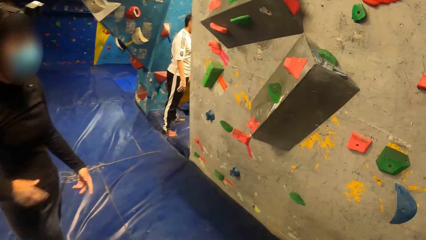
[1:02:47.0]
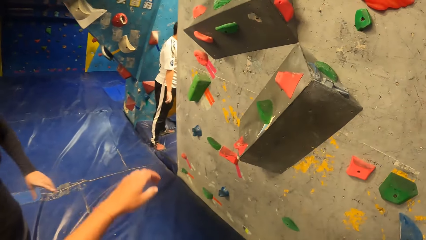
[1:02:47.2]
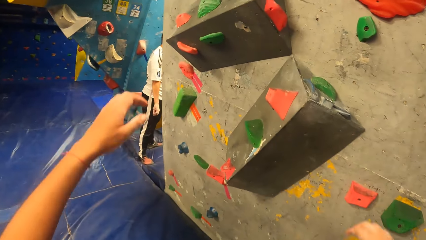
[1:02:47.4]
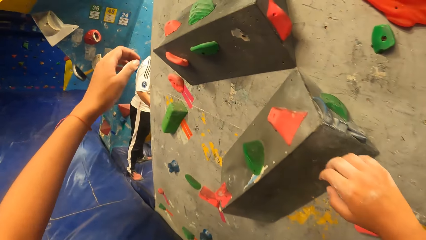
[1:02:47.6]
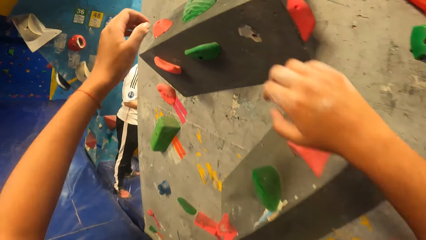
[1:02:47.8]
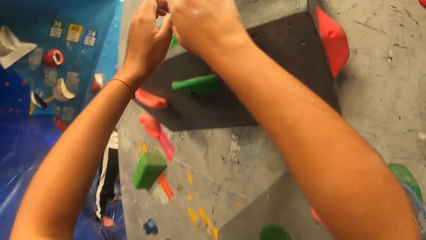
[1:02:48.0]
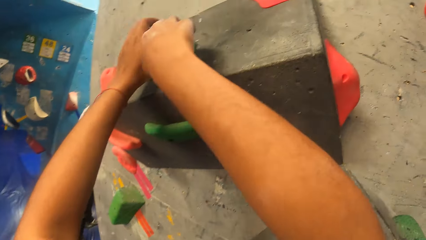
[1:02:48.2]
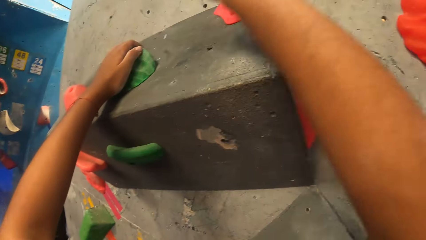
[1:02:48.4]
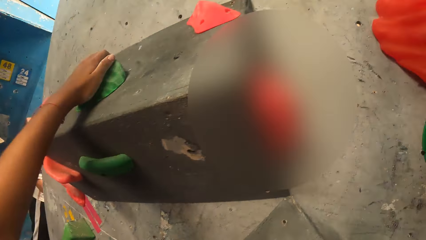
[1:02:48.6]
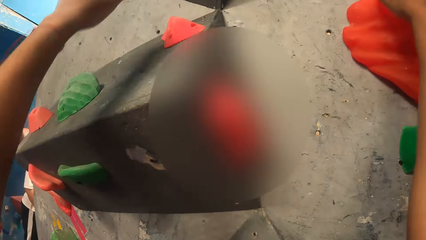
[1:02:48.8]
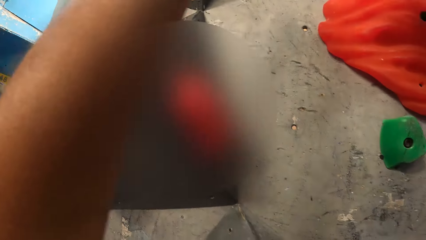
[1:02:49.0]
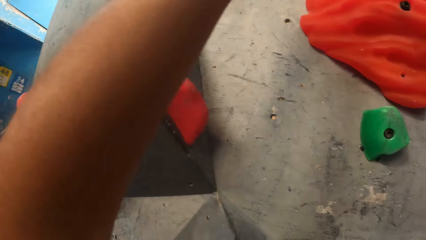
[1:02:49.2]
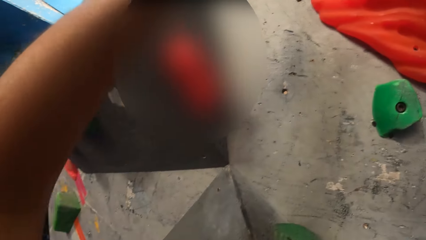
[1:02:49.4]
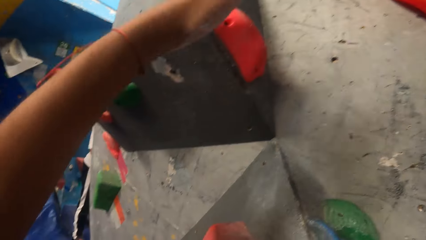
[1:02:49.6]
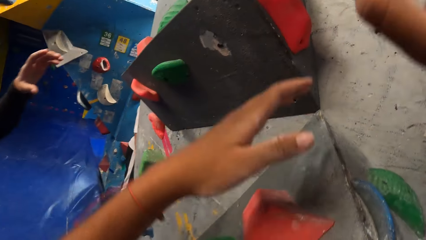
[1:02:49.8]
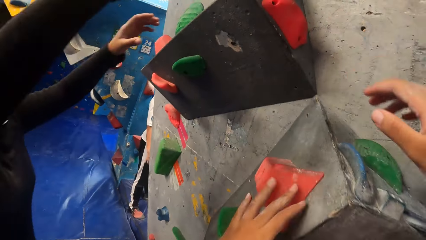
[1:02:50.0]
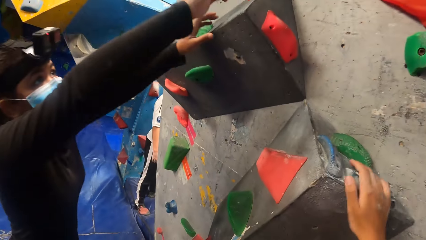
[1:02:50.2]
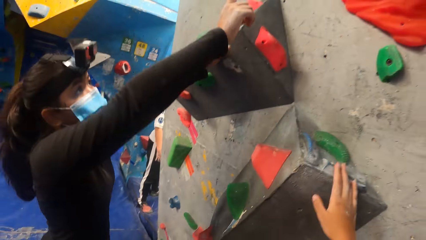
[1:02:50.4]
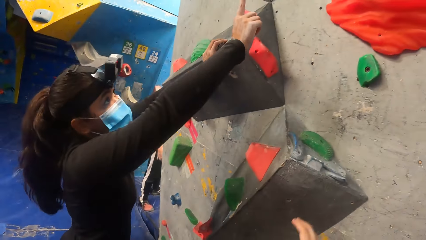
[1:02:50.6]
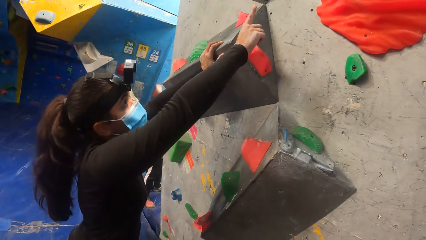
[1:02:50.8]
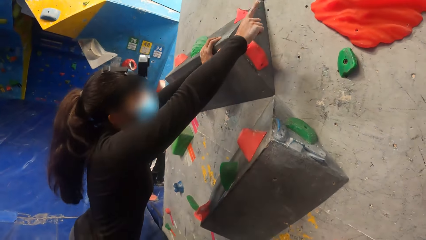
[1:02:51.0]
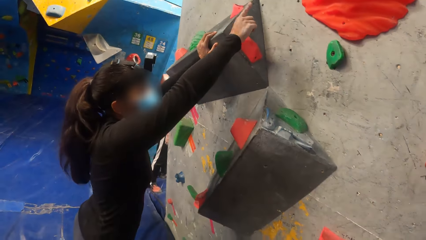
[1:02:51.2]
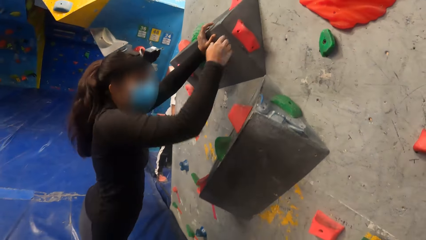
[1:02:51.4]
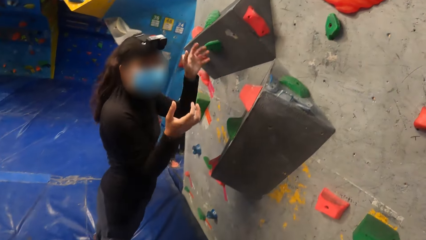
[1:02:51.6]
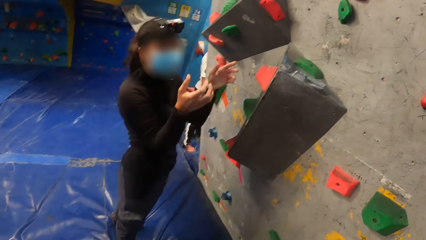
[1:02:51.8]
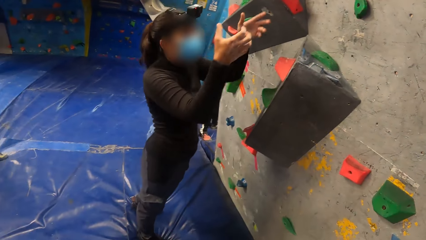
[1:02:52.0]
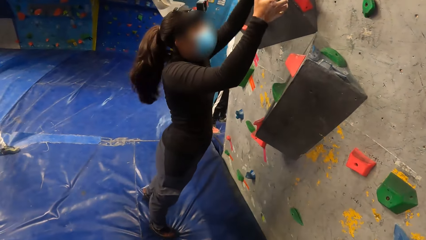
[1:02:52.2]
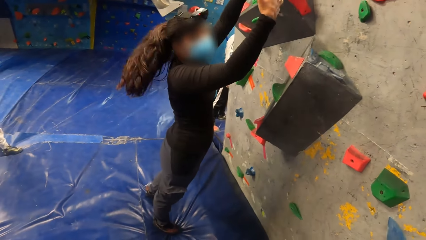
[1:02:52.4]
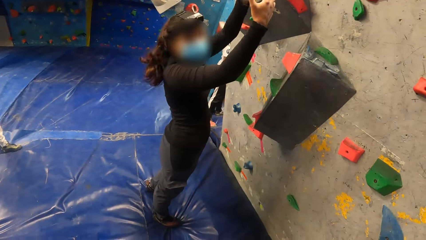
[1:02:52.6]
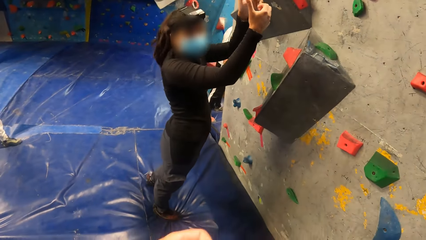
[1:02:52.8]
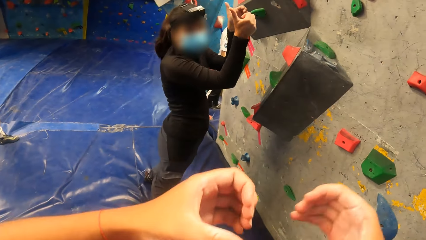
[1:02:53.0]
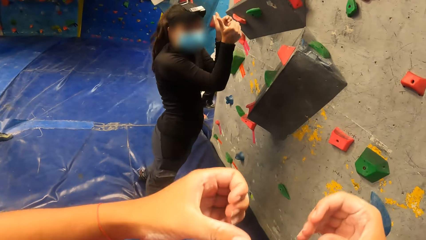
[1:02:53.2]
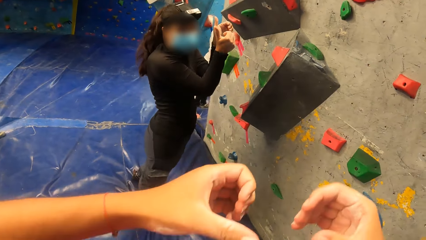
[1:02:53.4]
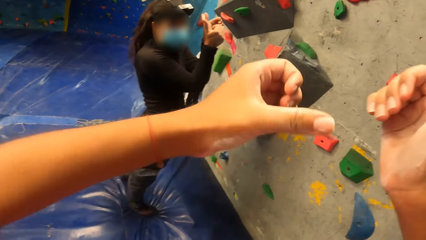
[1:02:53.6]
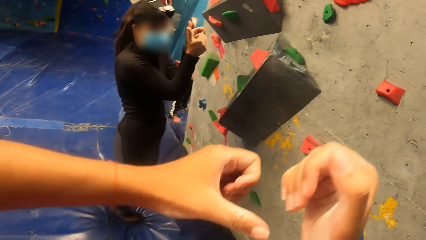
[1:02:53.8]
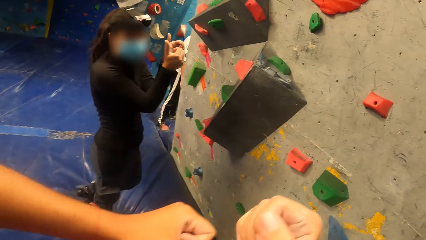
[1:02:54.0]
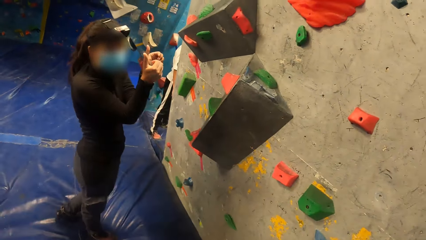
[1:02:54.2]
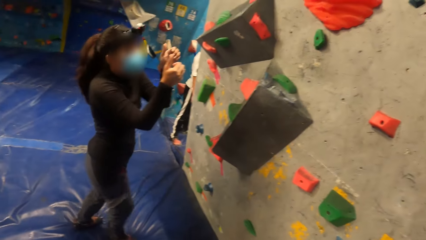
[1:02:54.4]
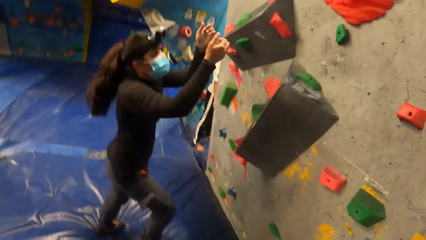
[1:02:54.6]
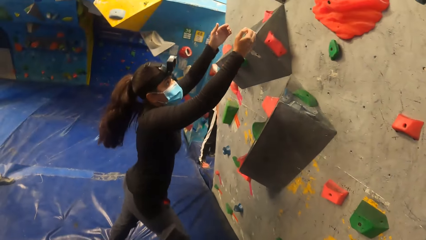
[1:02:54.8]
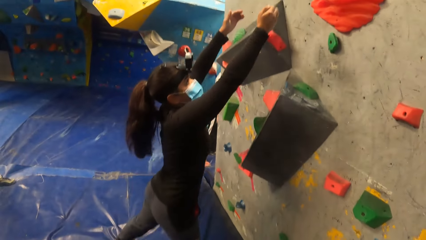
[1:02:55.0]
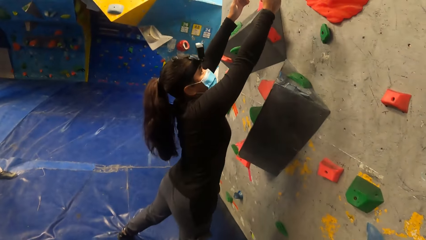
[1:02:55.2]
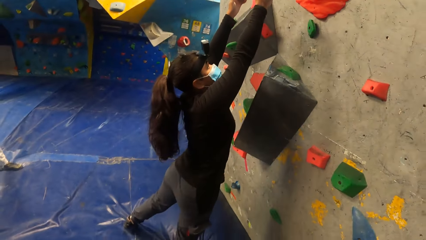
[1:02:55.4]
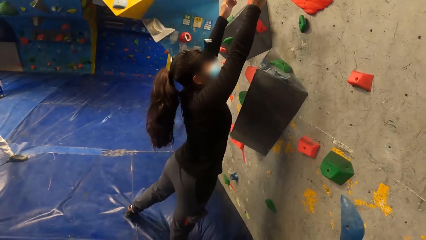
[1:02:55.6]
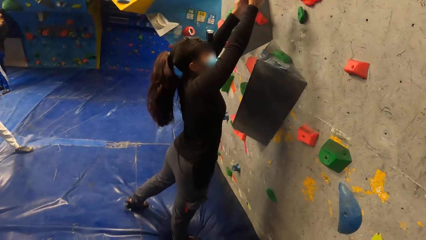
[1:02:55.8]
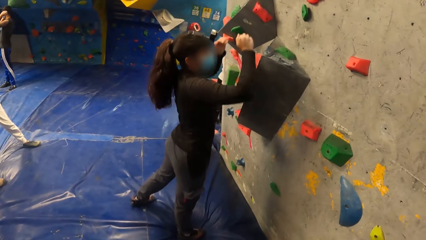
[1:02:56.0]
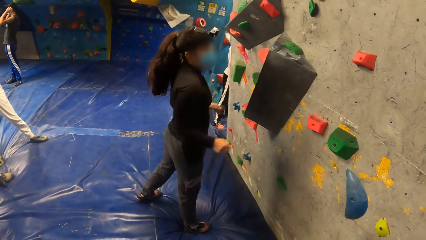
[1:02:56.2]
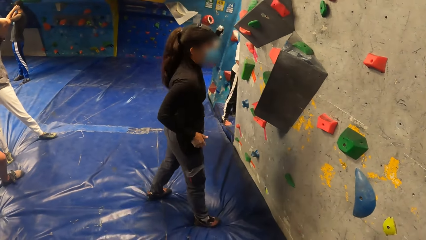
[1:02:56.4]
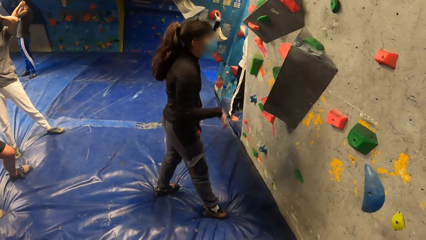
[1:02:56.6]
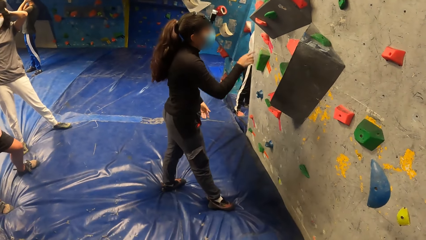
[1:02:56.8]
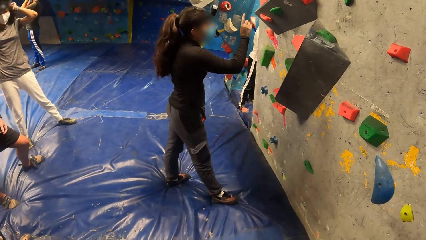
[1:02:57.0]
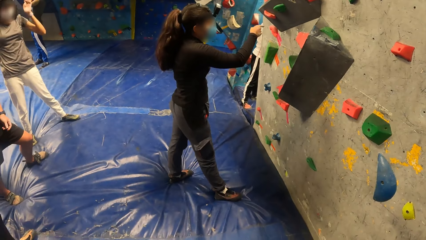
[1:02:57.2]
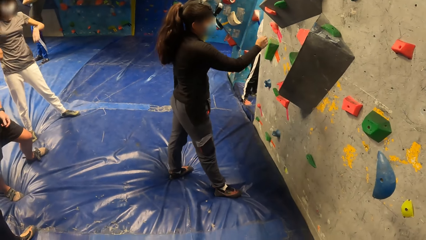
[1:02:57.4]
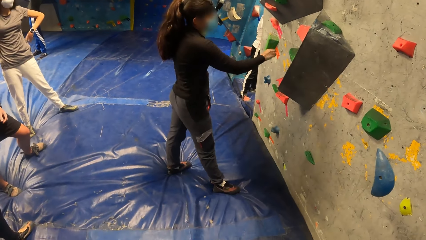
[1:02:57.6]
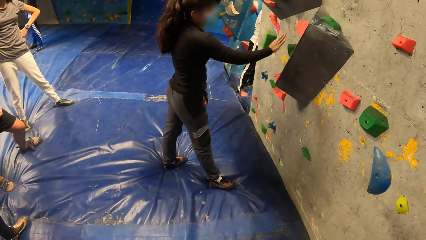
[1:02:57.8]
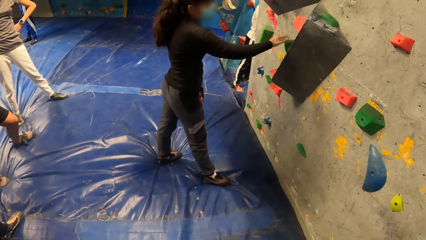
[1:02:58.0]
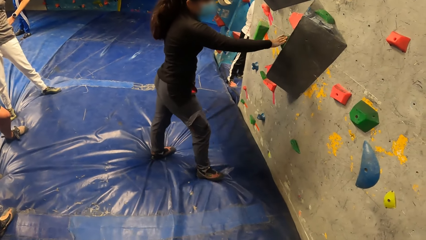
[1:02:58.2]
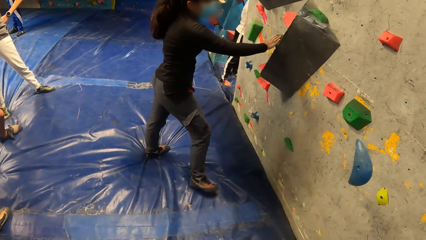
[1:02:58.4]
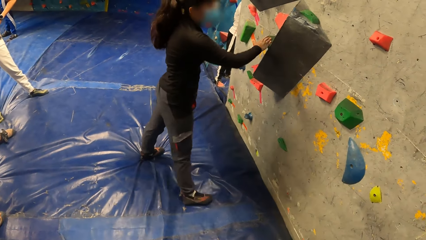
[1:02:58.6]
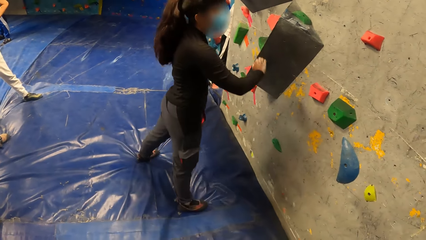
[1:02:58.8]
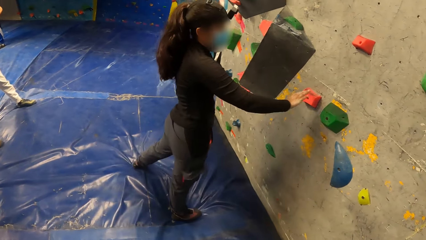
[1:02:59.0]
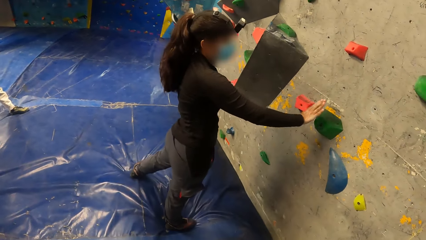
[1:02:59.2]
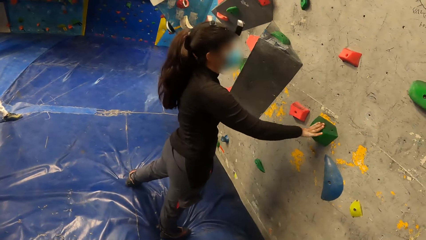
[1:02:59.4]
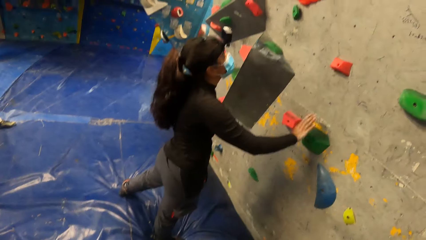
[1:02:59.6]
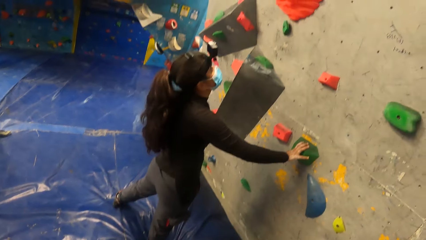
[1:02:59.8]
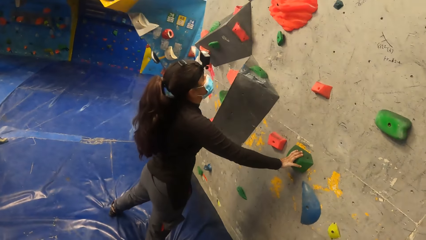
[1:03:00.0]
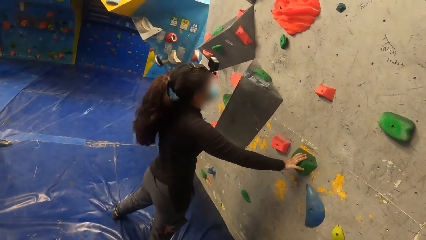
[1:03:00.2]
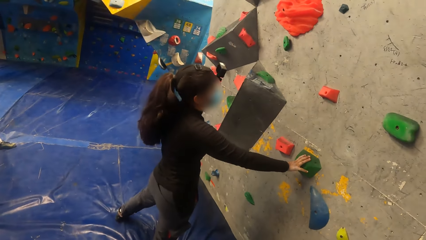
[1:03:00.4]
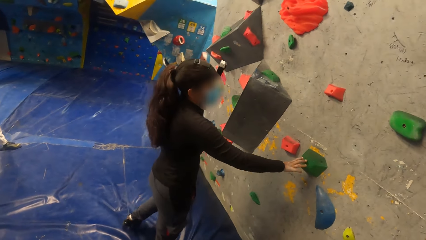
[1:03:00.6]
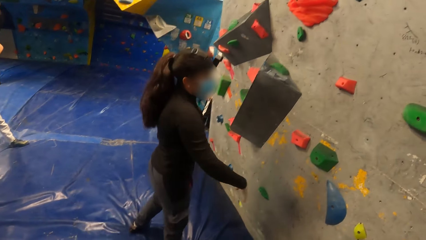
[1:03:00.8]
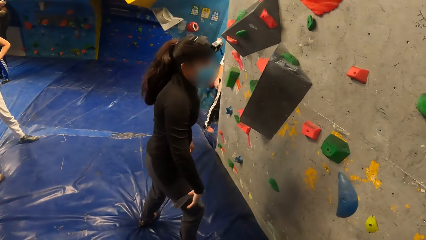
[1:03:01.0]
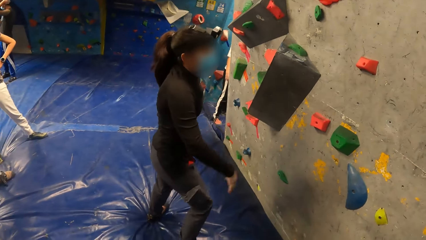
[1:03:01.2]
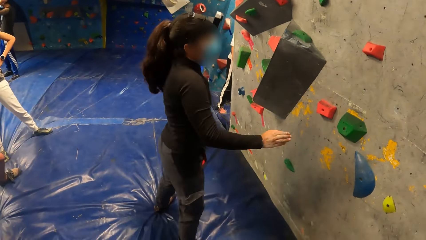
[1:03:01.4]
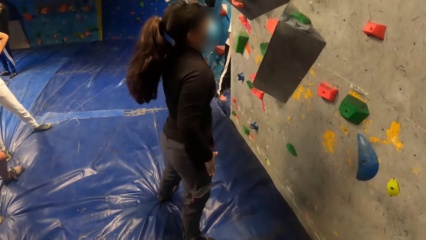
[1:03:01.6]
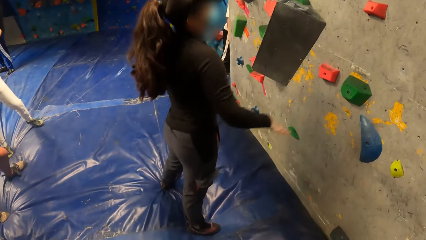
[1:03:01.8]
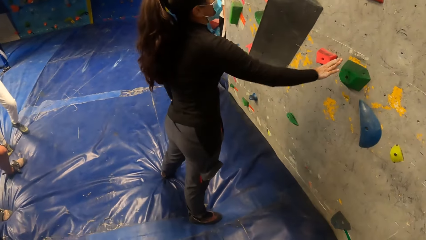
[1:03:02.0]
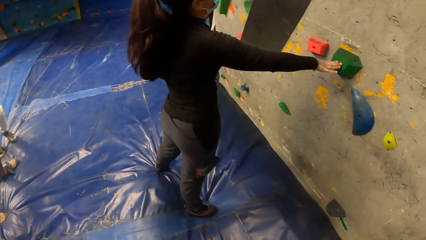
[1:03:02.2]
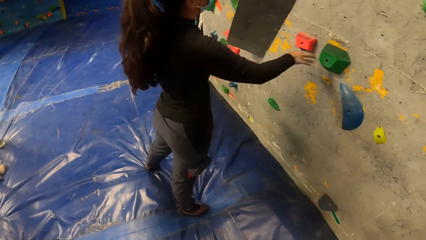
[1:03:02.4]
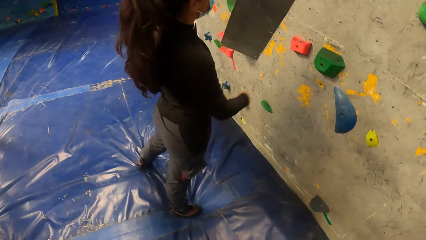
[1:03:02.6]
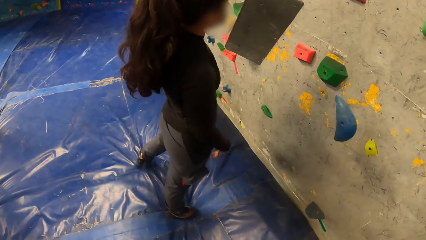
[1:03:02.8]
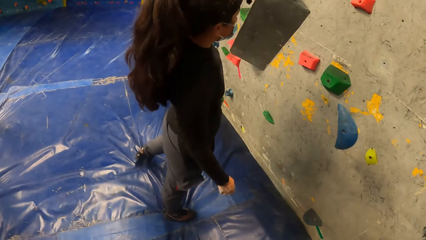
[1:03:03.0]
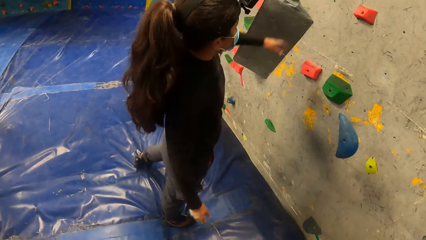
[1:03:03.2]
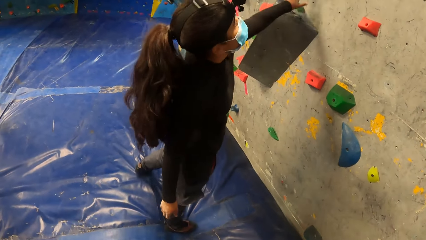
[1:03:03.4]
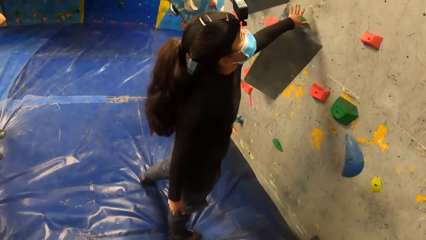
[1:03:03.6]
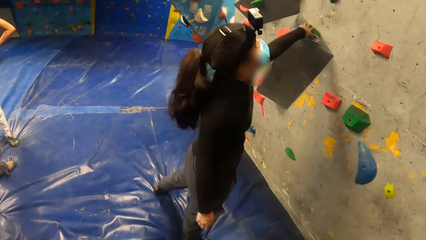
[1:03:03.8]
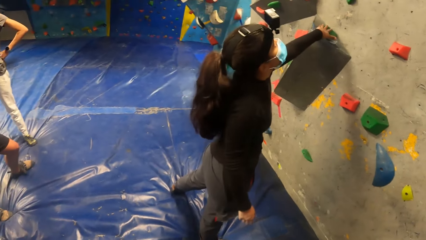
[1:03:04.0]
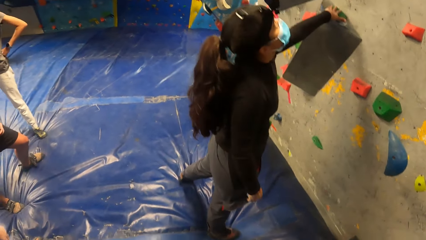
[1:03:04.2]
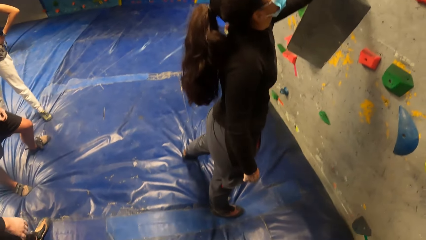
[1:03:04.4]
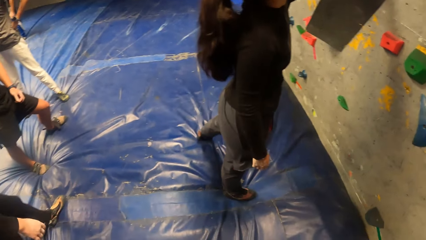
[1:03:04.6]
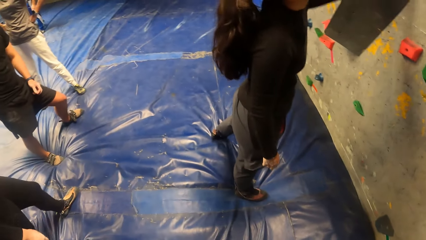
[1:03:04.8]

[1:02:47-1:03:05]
The camera wearer touches some climbing hold stones with her hands. The woman interacts with the camera wearer. The camera wearer raises her hands up. The woman touches a climbing hold stone with her right hand. She does it again. She touches a climbing hold stone with her left hand.
